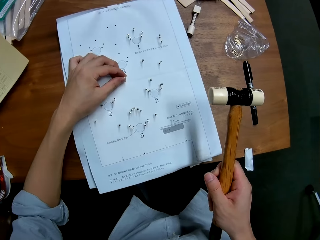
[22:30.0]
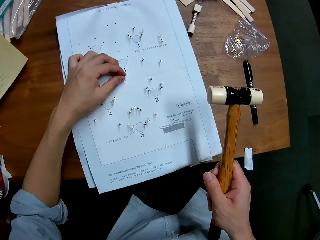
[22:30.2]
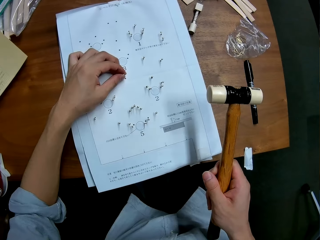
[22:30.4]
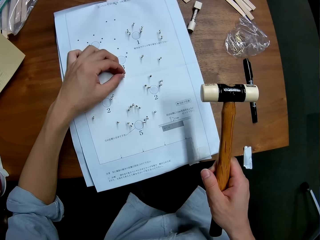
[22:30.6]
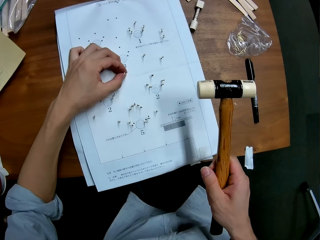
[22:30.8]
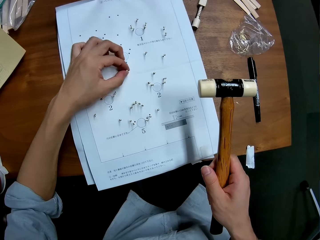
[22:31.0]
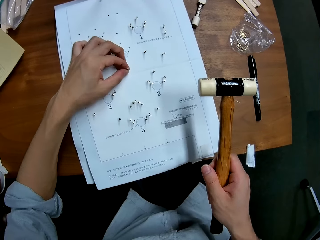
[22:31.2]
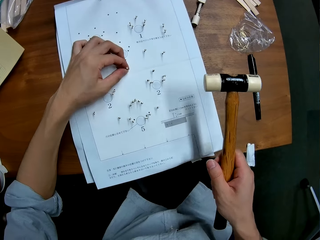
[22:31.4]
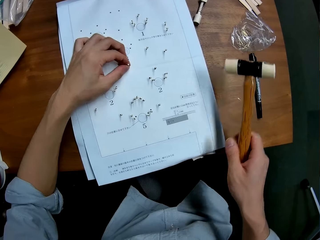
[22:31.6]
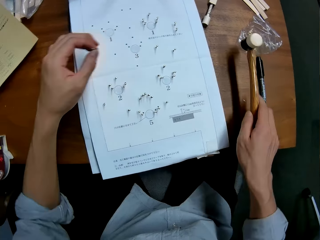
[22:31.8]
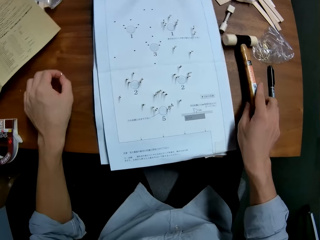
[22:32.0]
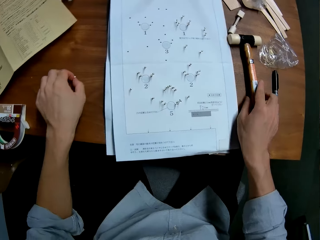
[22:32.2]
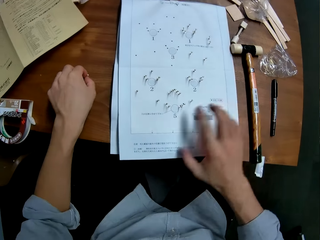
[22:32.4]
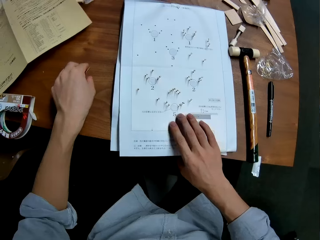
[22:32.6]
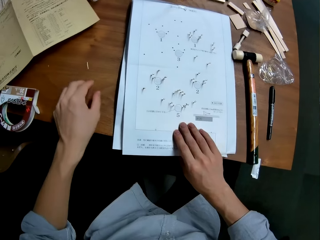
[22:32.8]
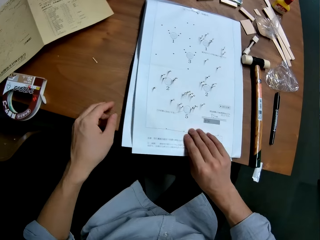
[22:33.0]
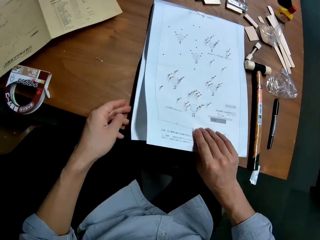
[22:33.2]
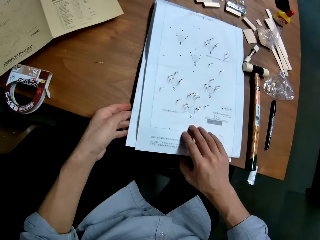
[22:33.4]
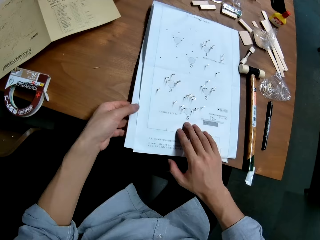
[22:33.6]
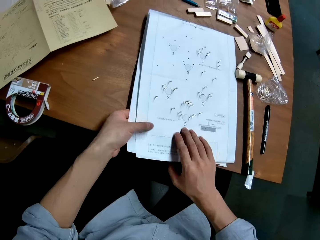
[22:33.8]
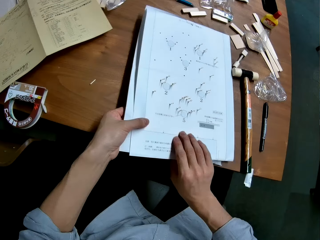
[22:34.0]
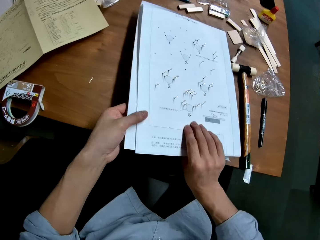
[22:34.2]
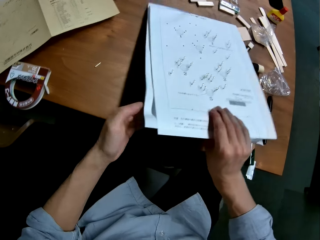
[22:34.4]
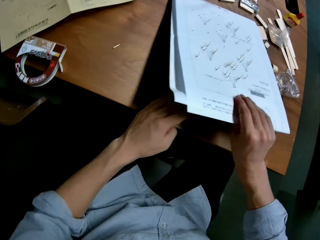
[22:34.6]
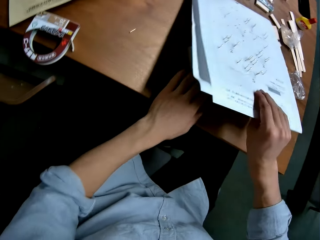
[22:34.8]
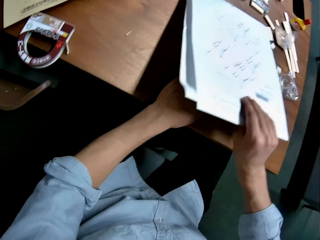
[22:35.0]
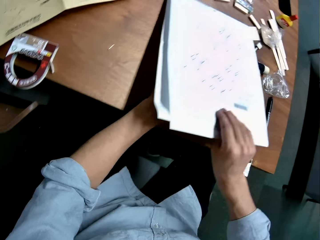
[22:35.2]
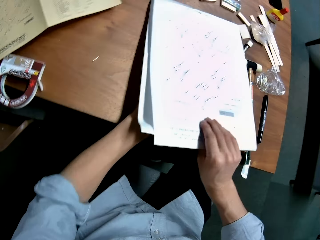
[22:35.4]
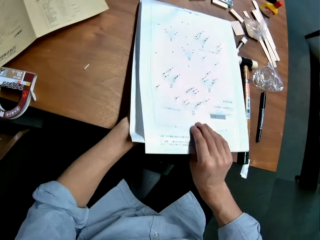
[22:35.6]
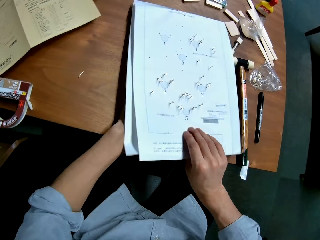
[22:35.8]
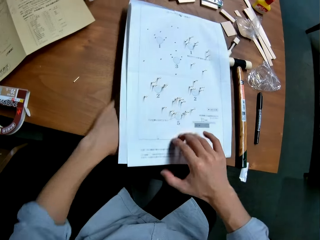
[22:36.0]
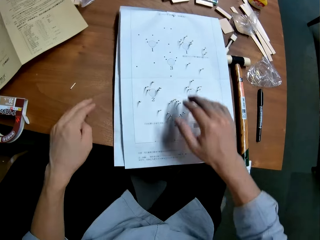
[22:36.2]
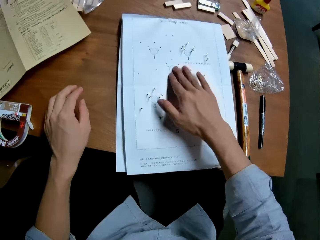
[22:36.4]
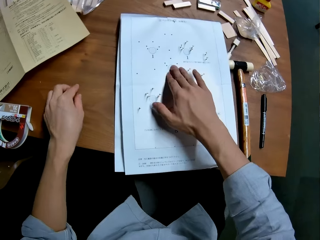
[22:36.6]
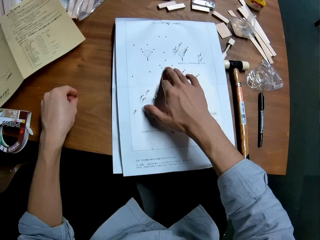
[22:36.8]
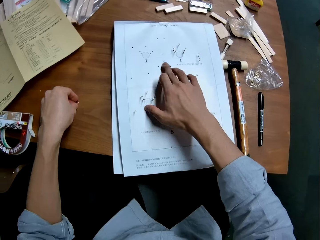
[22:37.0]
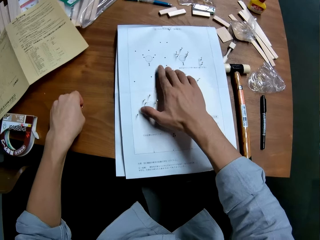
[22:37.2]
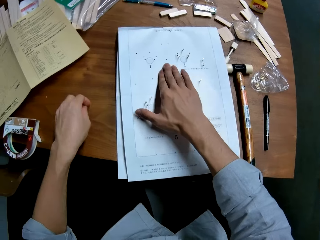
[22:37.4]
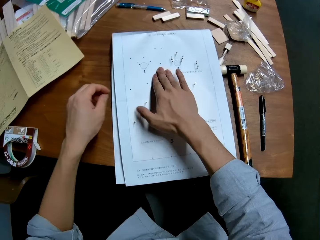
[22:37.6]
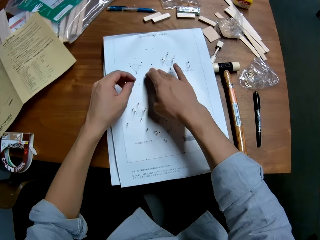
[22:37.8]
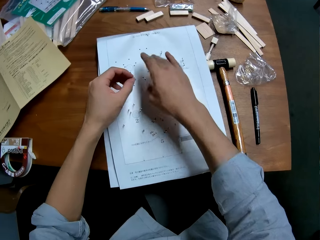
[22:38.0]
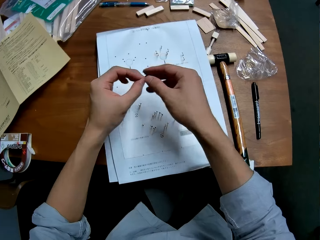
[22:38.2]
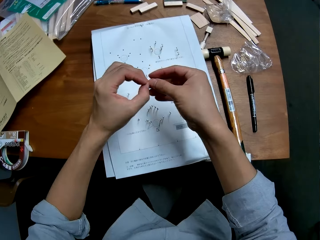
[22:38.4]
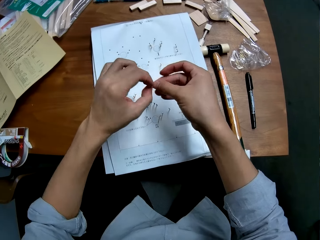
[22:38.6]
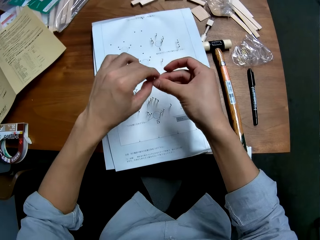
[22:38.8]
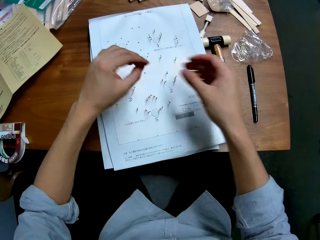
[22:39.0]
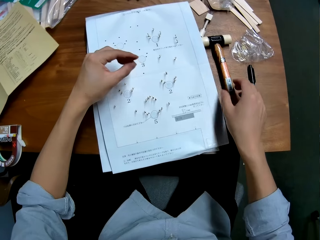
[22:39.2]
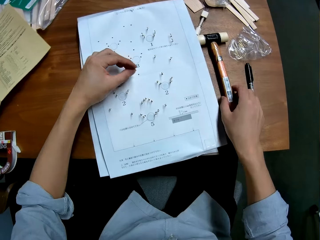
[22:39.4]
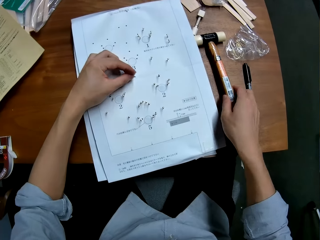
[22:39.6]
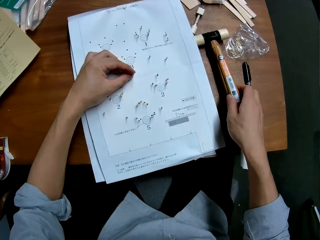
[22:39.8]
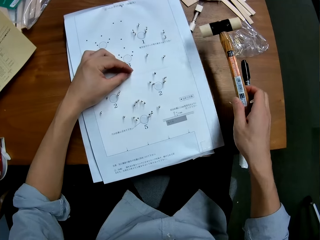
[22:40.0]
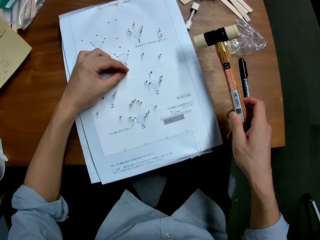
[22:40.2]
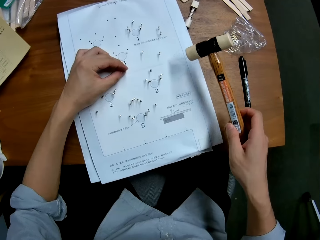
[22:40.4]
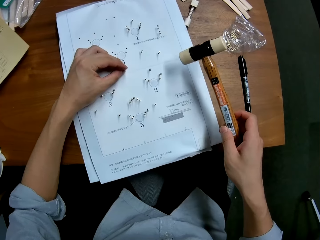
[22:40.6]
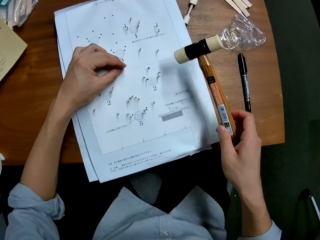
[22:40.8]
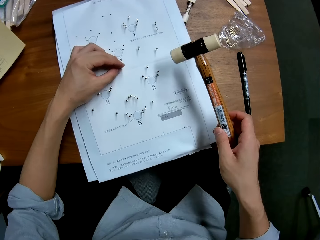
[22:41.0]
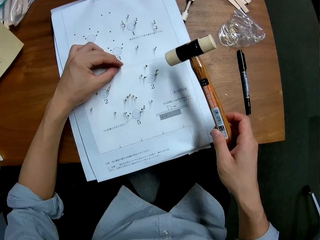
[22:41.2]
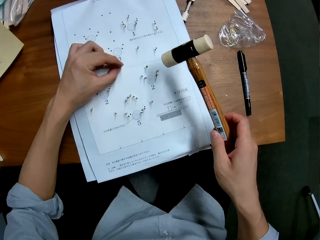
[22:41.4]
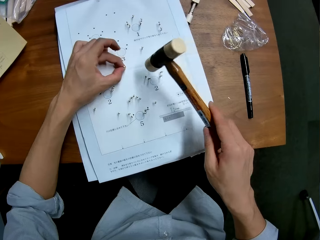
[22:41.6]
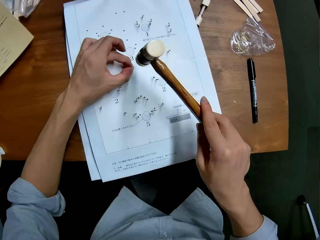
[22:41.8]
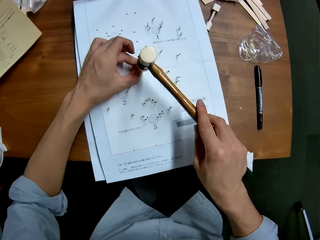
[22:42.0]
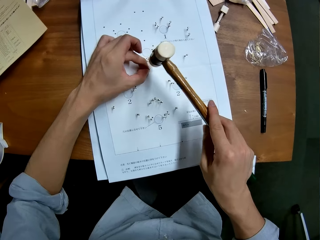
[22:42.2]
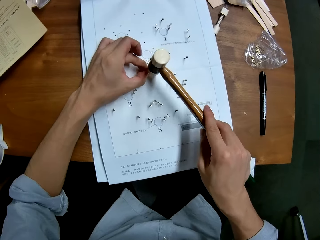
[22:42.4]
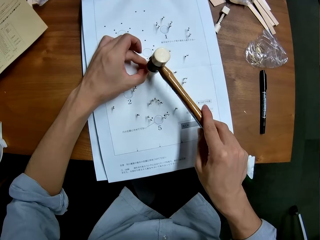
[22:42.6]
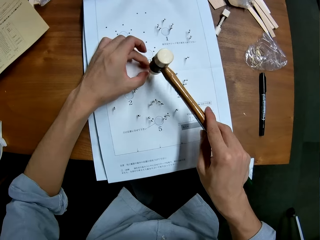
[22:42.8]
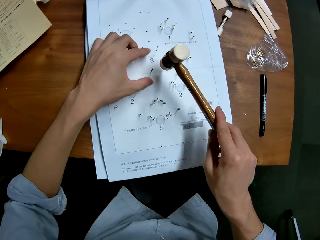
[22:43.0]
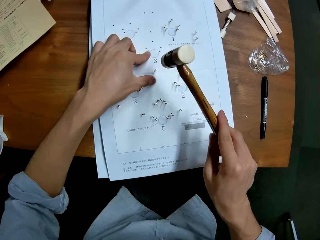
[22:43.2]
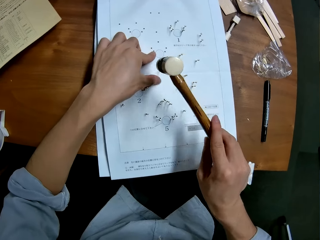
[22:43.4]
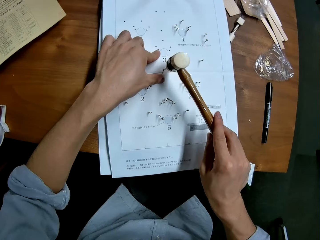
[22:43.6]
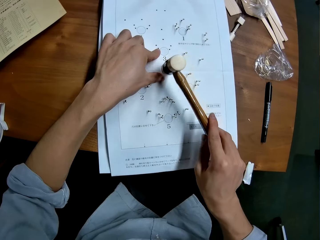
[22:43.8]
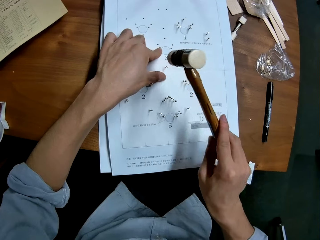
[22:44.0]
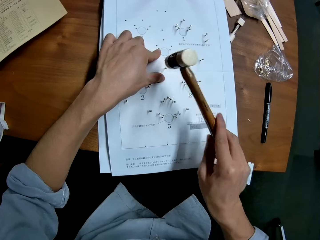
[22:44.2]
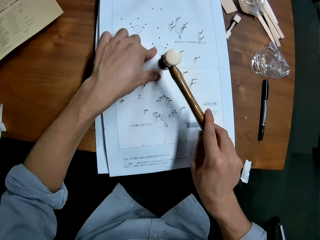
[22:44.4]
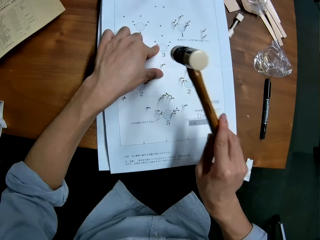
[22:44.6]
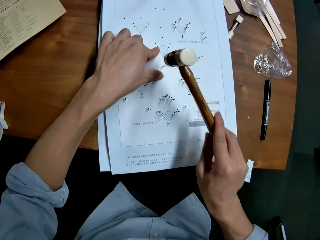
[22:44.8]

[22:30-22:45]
The camera wearer drops the hammer on the table with his right hand. He drops the pin on the table with his left hand. He touches the leaflet with his right hand and raises the leaflet with both hands. He adjusts the piece of wood underneath the leaflet with his left hand. He lowers the leaflet to the piece of wood on the table. He puts the hand under the papers and removes the hand under the papers. He touches the leaflet with his right hand. He picks up the pin from the table with his left hand. He holds the pin with both hands. He picks up the hammer from the table with his right hand. He inserts the pin into a hole in the leaflet with his left hand. He hits the pin into the hole in the leaflet with the hammer. He holds the leaflet with his left hand.

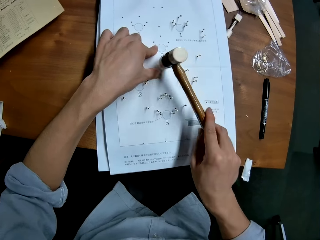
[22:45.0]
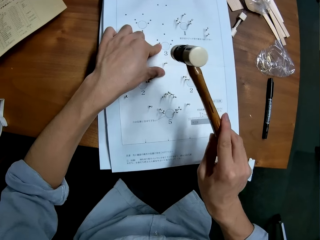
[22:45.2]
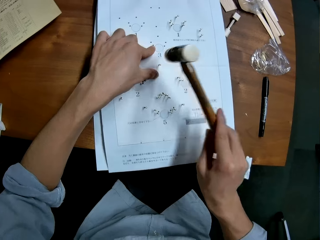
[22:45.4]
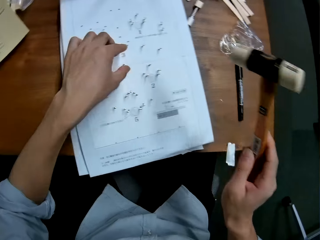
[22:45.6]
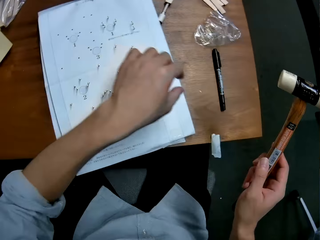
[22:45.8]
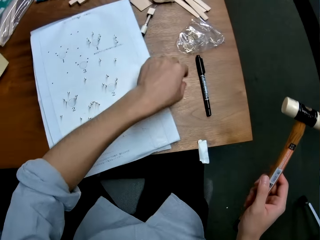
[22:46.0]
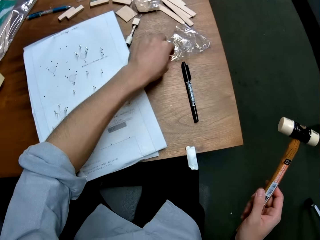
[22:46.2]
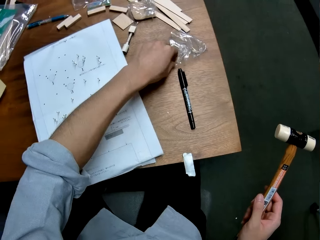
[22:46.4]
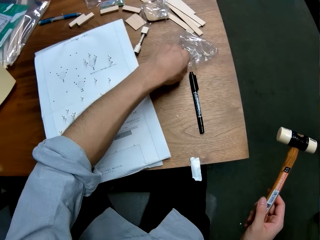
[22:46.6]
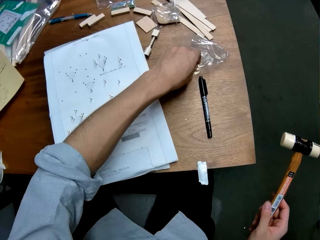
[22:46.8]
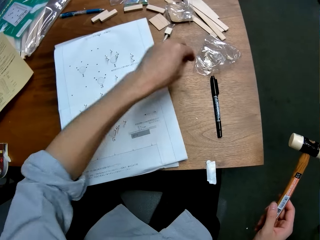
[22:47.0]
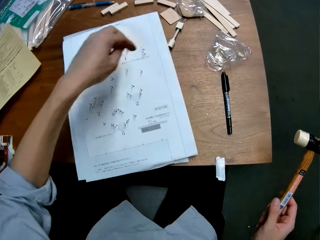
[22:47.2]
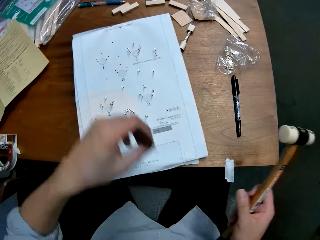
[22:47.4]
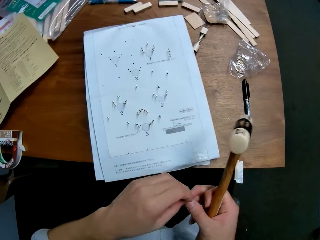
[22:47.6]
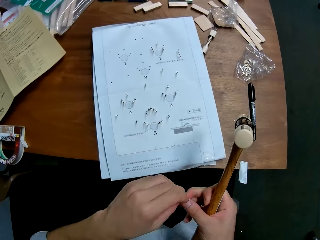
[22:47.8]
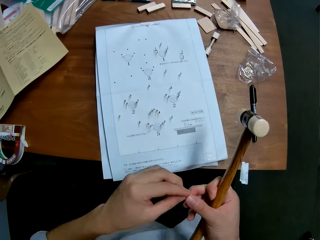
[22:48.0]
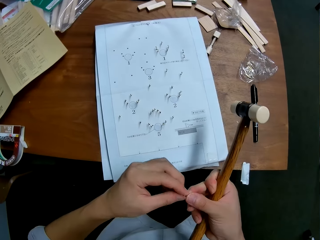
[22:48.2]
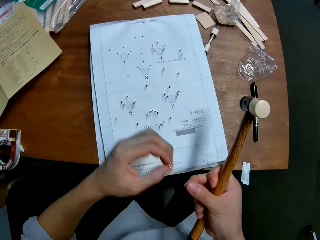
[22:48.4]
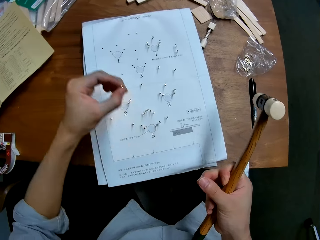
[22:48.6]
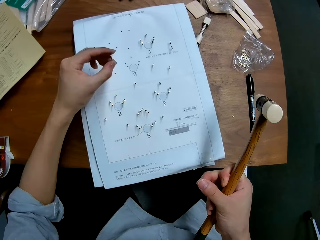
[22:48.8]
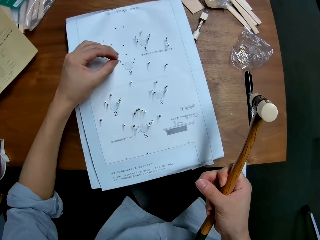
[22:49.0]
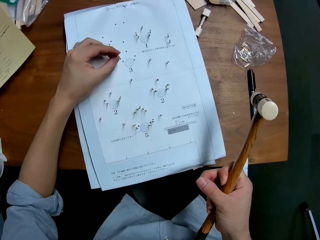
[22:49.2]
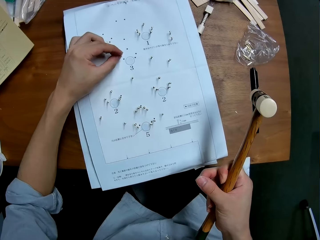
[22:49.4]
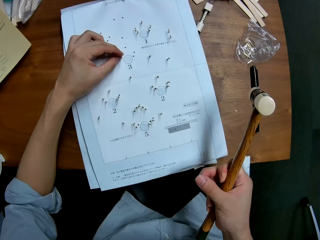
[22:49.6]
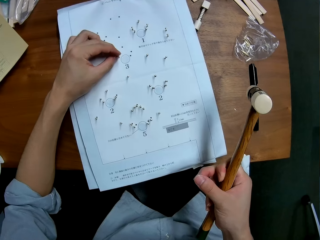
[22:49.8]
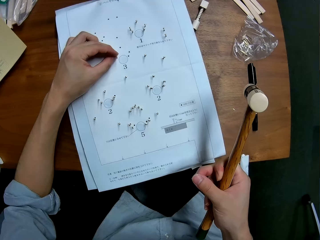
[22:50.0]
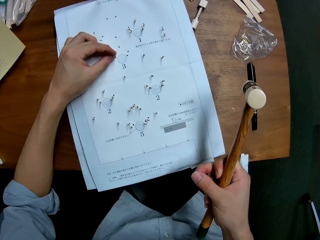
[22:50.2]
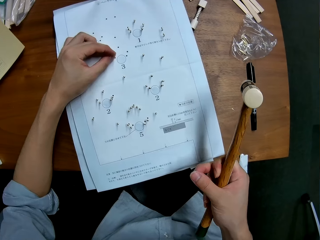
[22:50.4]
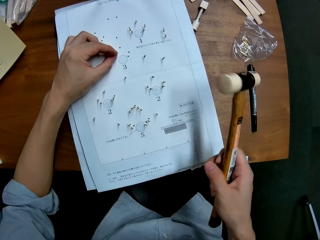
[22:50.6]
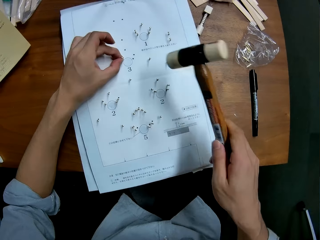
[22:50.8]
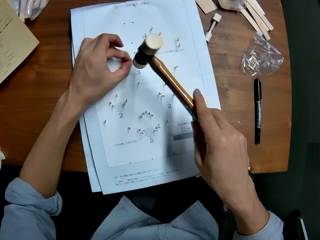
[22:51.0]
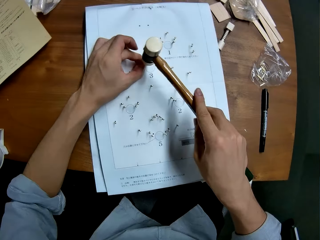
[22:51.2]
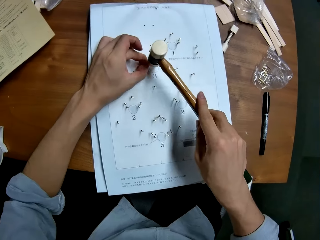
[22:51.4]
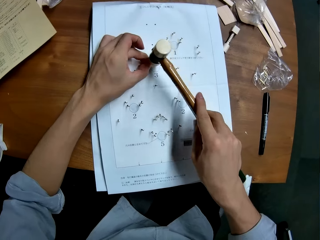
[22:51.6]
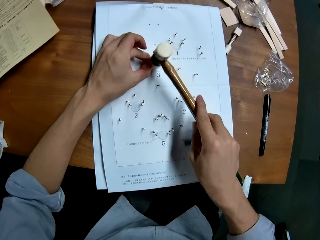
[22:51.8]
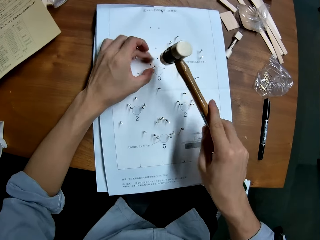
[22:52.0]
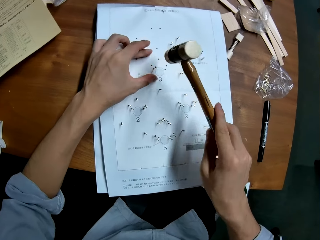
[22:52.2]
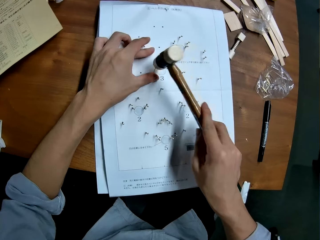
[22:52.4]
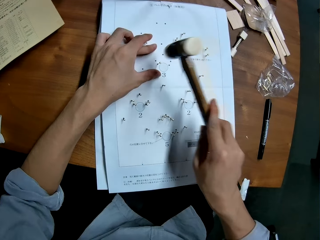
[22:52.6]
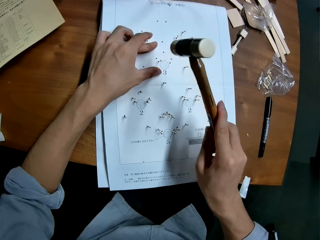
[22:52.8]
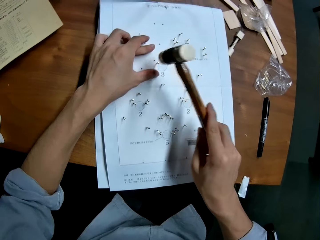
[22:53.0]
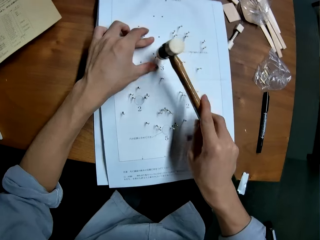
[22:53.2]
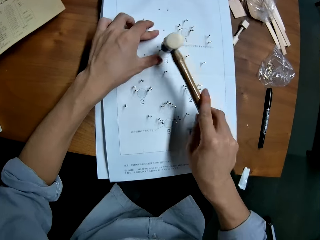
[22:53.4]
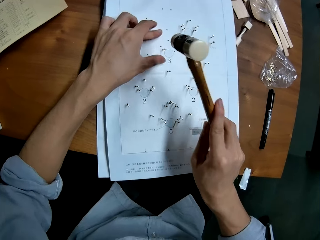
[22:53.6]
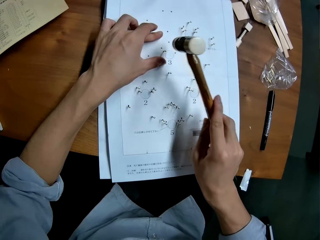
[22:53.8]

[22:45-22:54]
The camera wearer picks up a pin from a package on the table with his left hand. He holds the pin with both hands and adjusts the pin on a hand. He inserts the pin into a hole in the leaflet with his left hand. He hits the pin into the hole in the leaflet with the hammer. He holds the leaflet with his left hand. He moves a hand on a piece of paper on the table and hits the pin into the piece of paper with the hammer.
